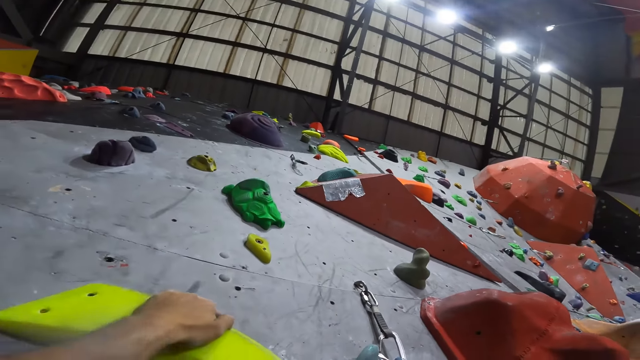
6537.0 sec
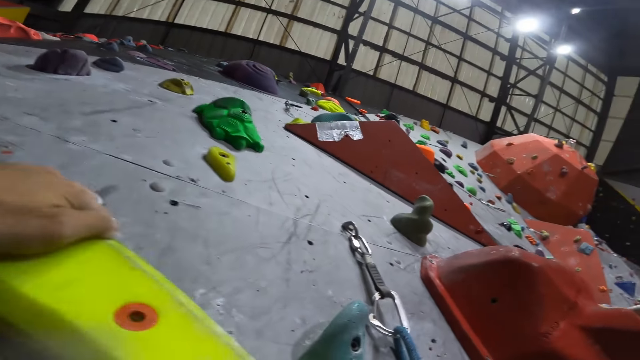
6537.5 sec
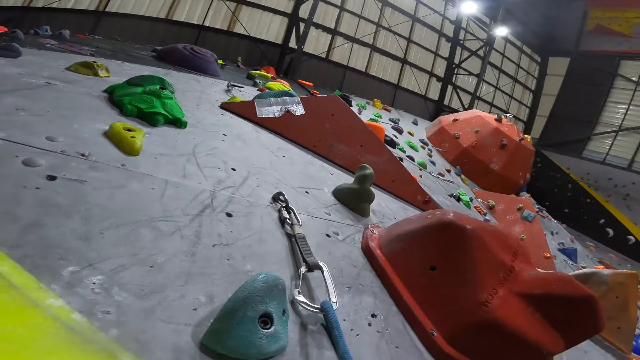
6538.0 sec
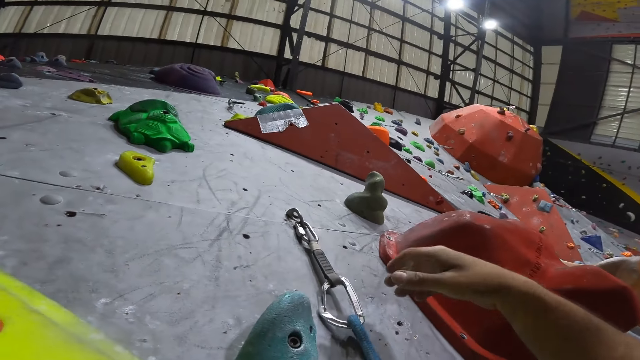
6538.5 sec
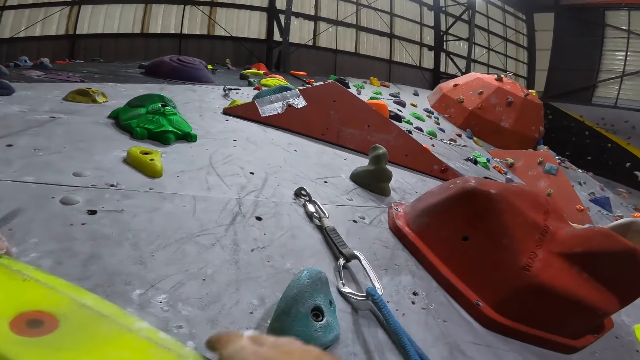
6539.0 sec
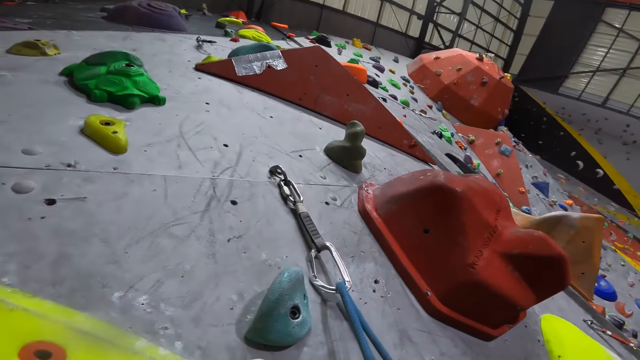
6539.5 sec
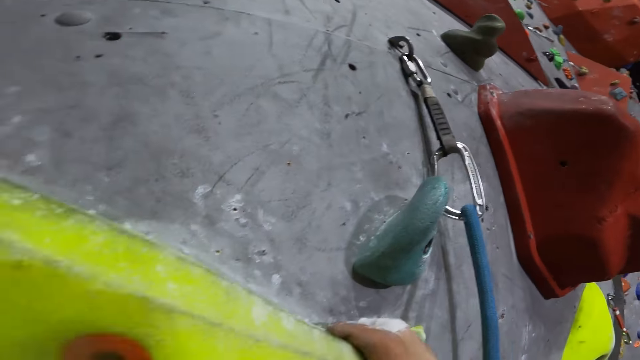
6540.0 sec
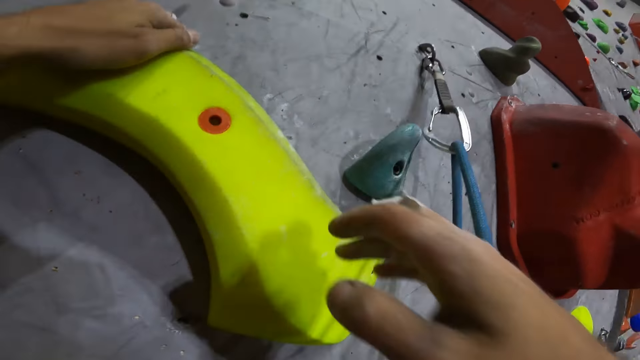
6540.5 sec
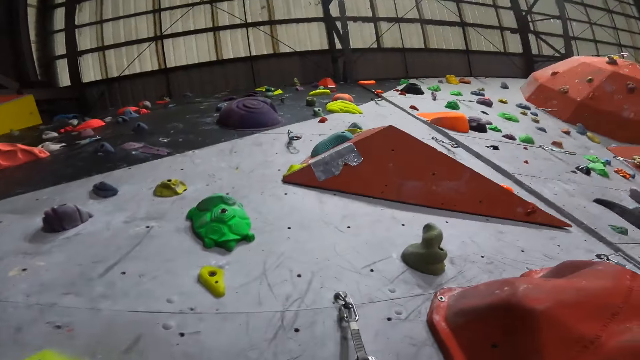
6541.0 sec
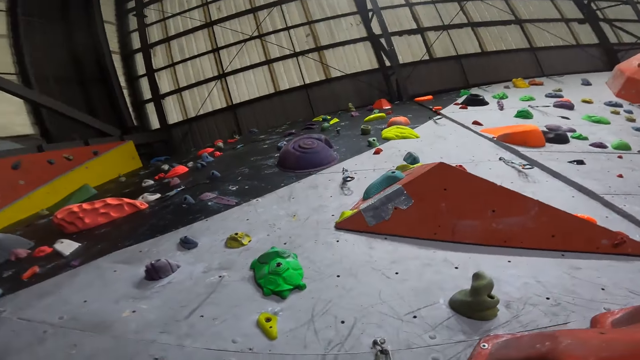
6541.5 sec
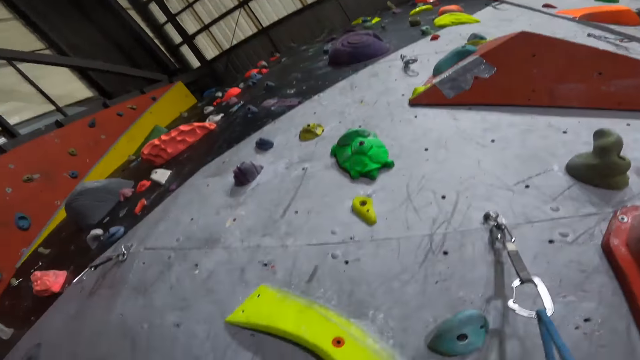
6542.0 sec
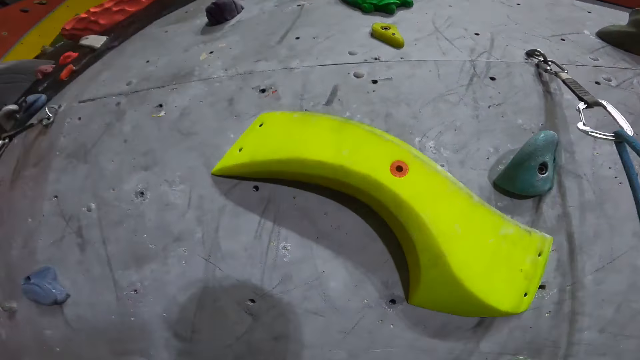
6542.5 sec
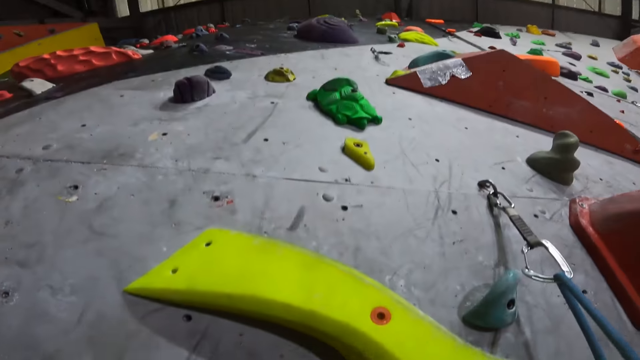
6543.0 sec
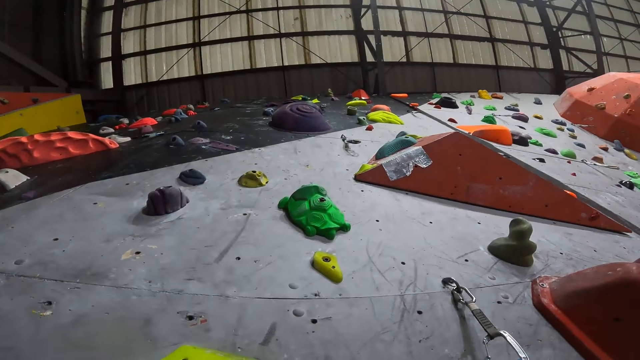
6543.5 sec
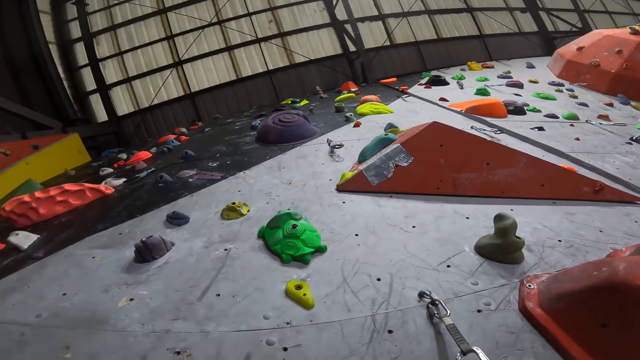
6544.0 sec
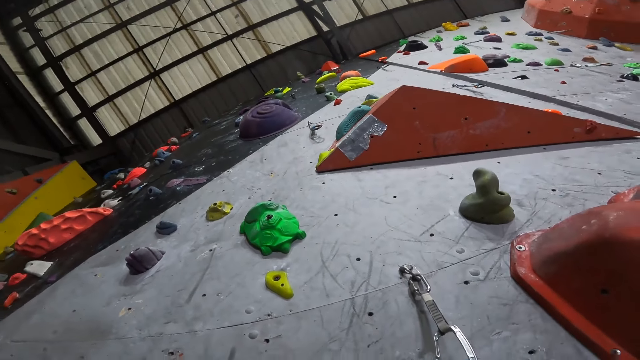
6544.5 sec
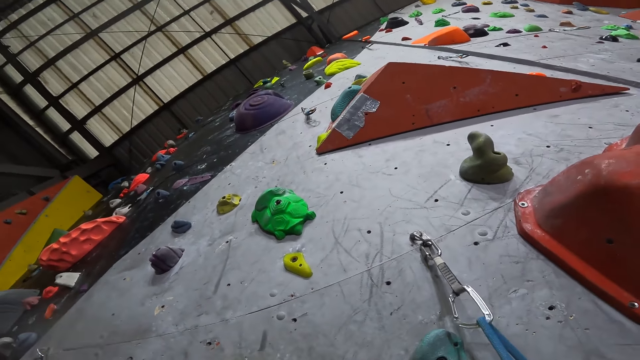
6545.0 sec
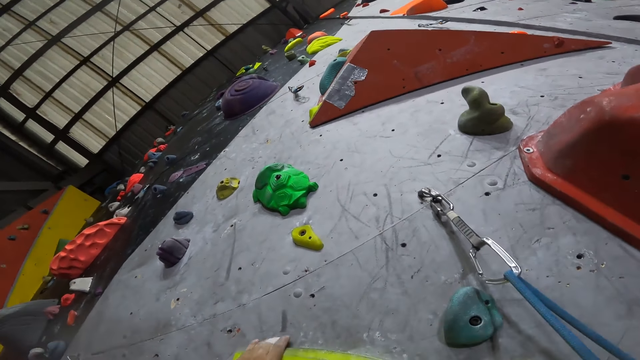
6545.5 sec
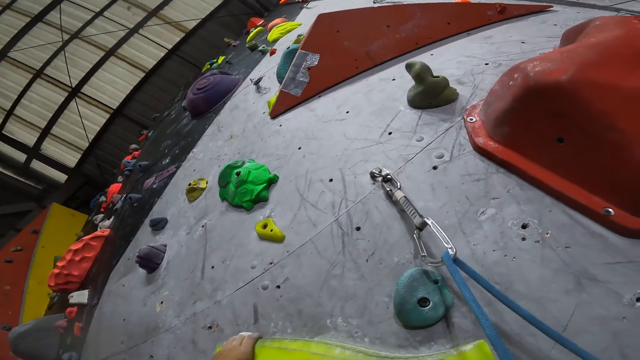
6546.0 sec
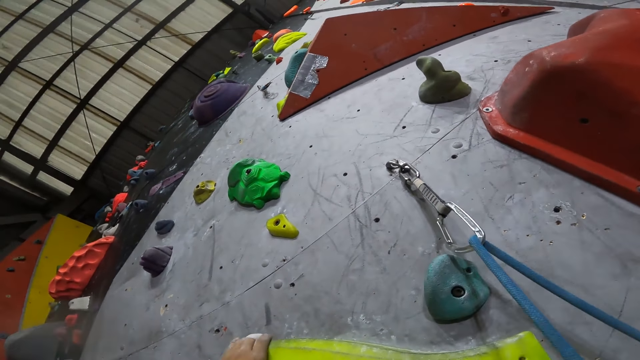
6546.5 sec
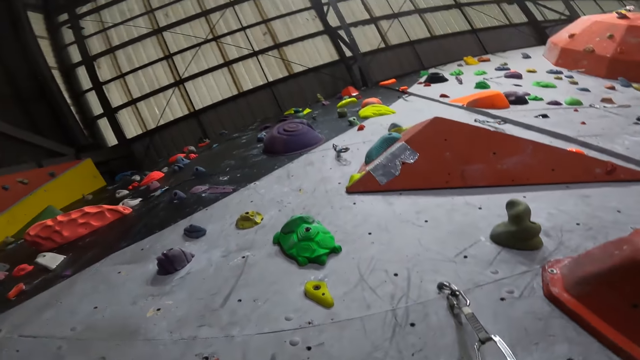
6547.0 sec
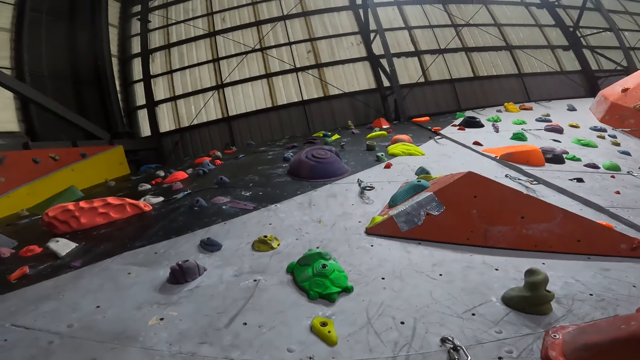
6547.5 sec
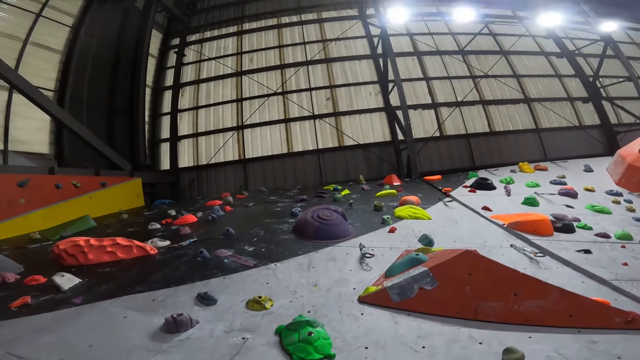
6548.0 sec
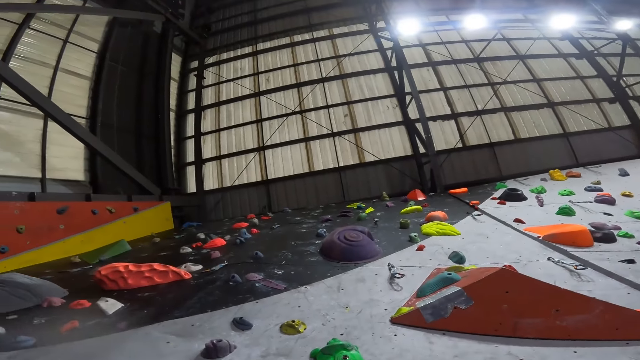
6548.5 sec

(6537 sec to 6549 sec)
The camera wearer removes the hand from the climbing holder. They look around.

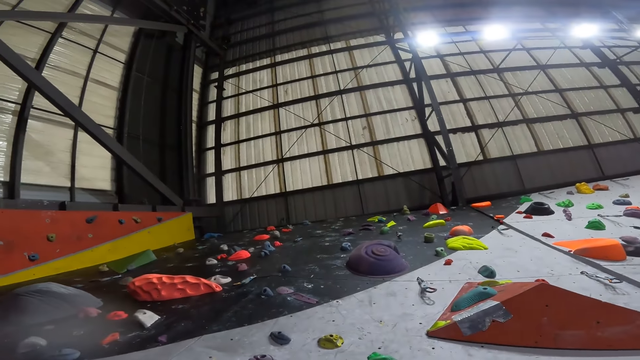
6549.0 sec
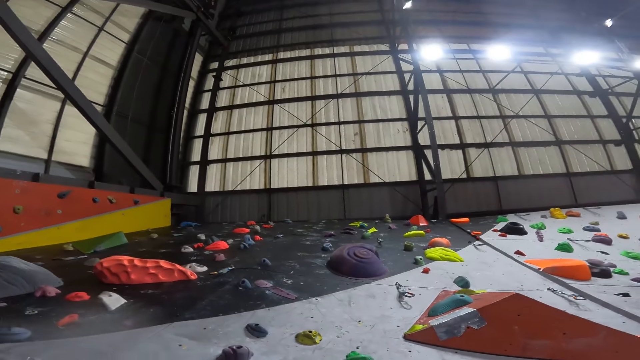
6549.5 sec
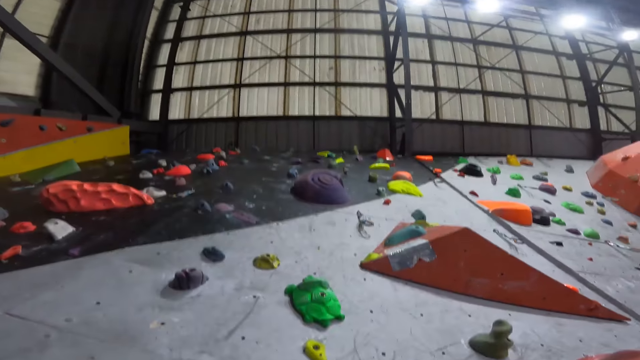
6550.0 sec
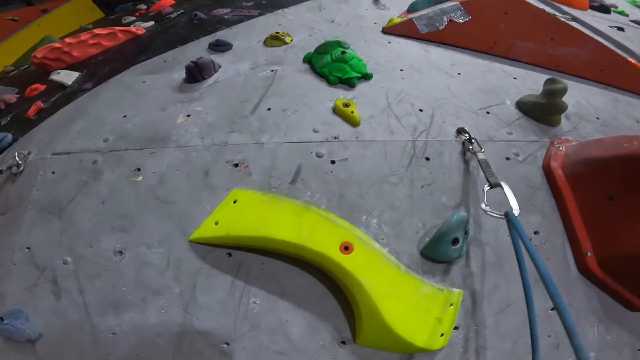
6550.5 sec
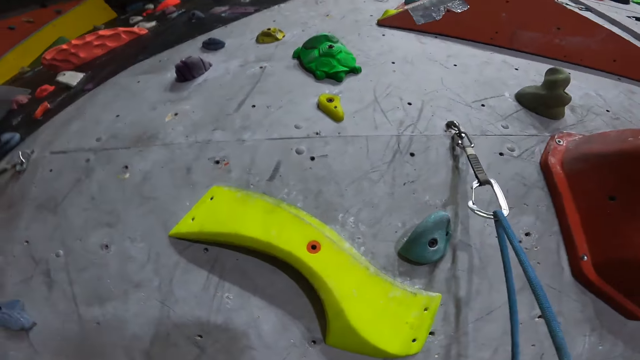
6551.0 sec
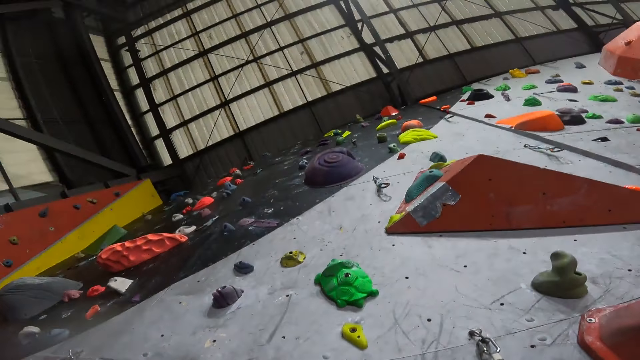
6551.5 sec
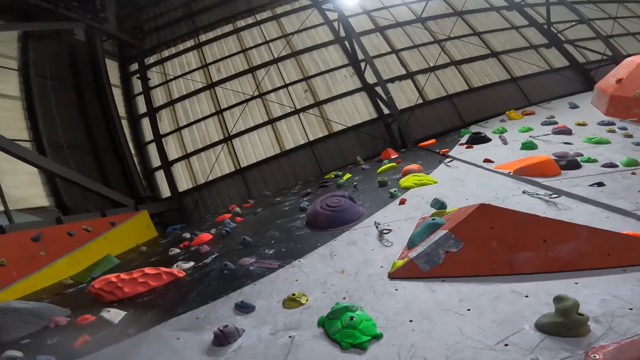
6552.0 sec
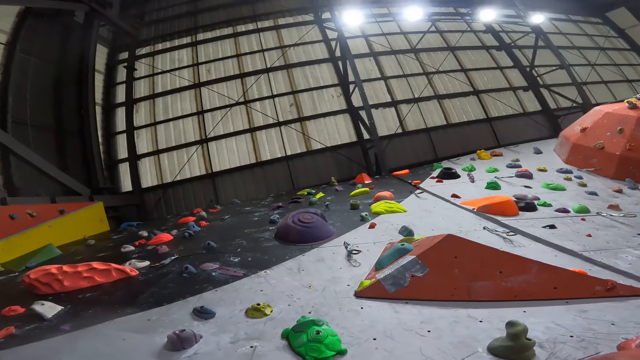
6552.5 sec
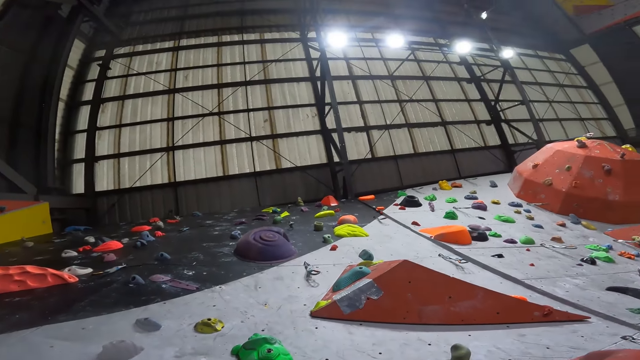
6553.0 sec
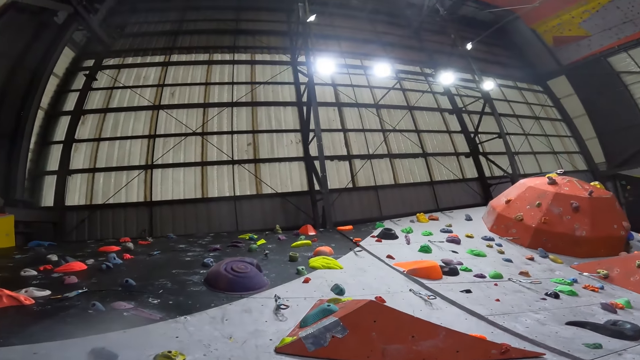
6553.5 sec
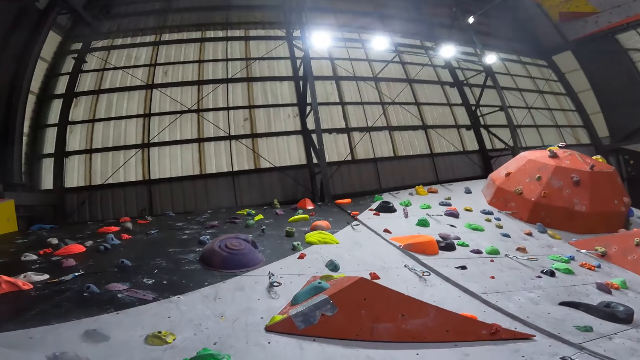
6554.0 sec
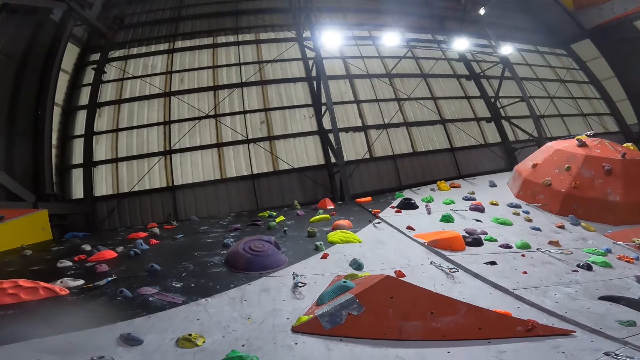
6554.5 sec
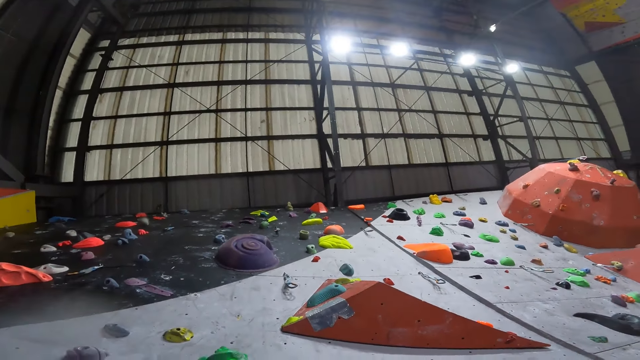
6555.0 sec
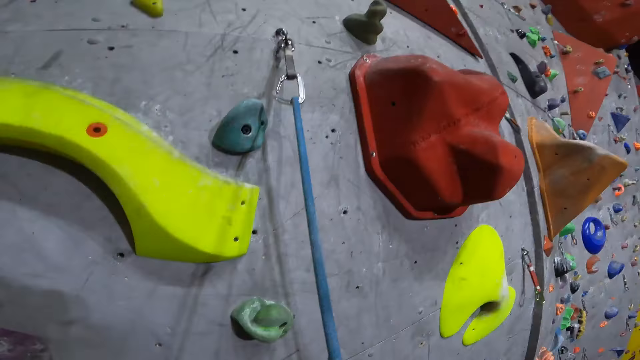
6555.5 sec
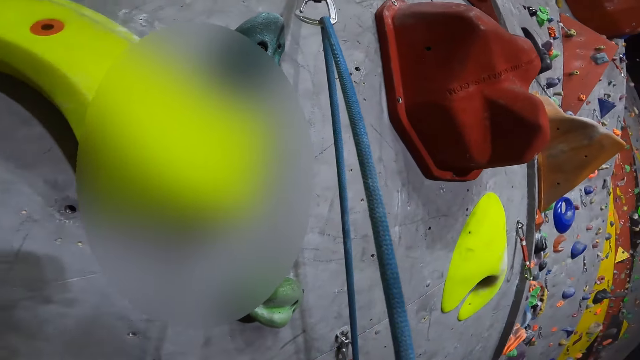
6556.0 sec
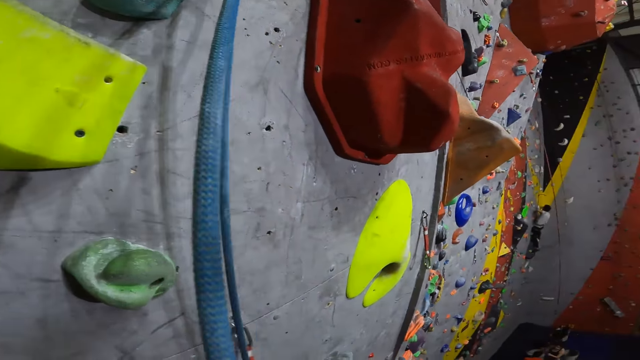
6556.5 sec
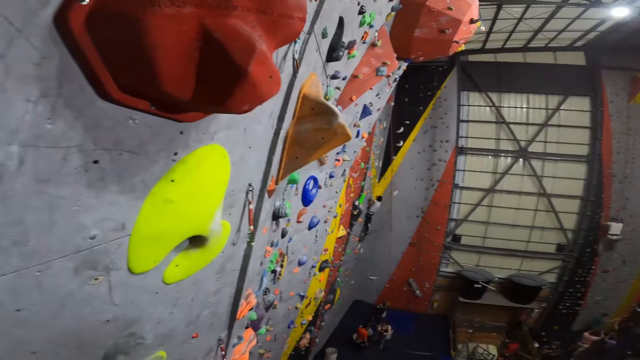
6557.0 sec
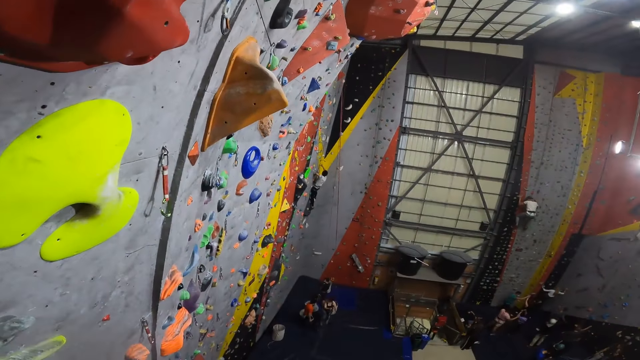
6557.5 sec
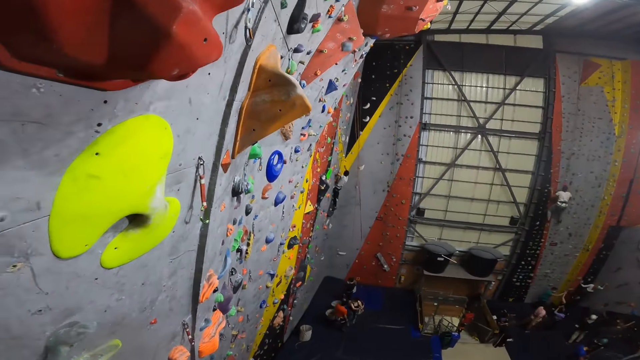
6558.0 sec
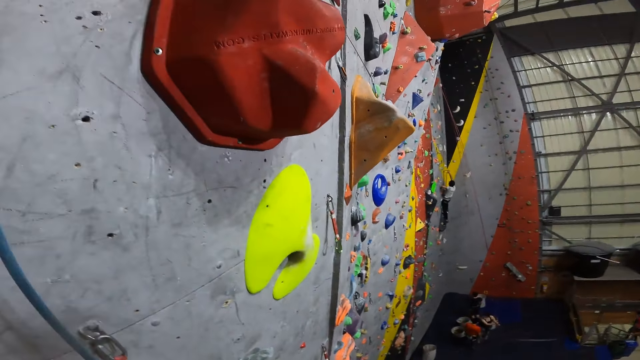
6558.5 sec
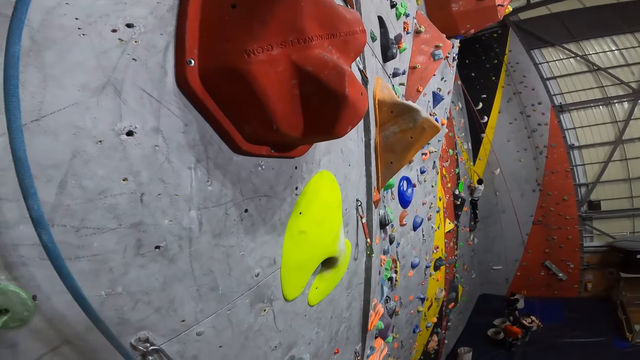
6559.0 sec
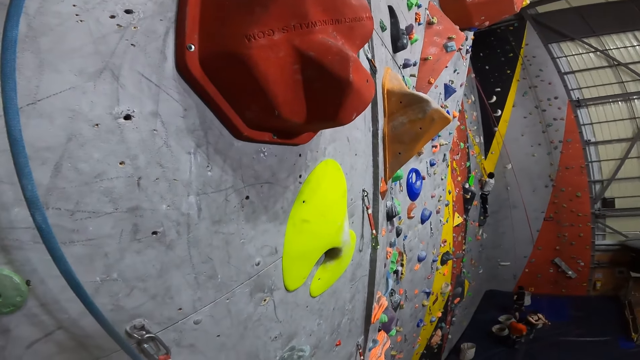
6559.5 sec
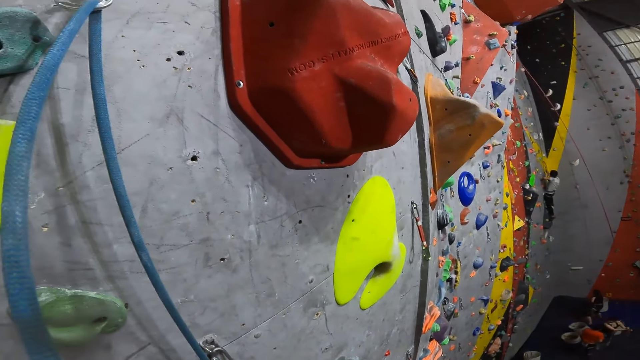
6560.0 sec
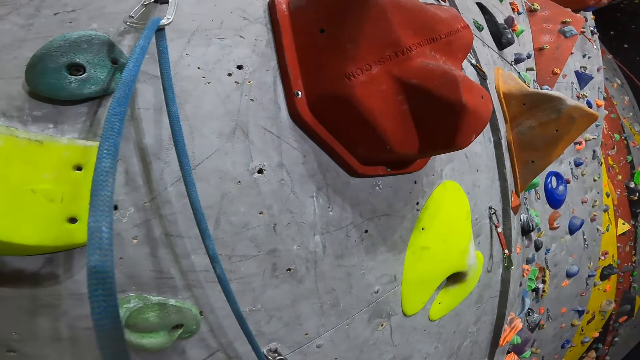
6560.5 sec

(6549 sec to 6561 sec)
The camera wearer looks around the boulder wall. They look at a person.
